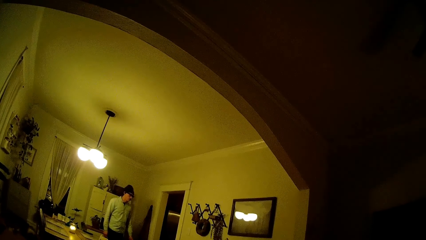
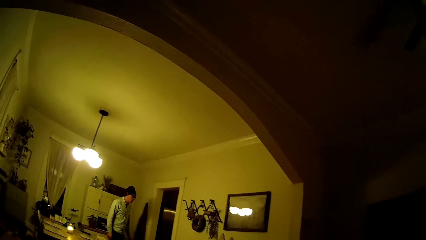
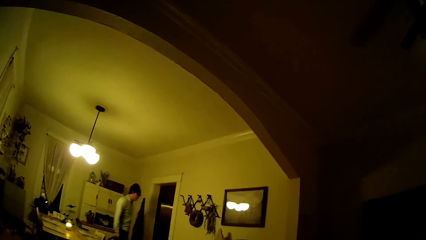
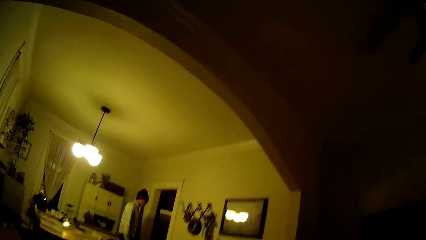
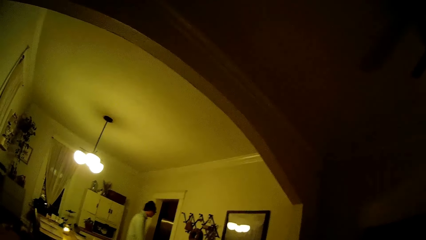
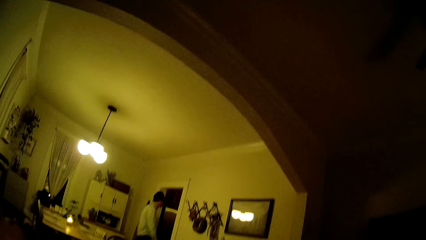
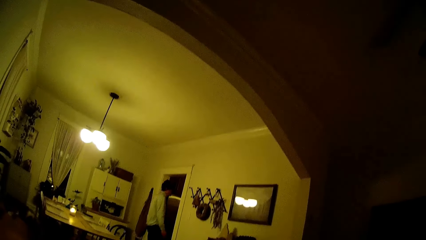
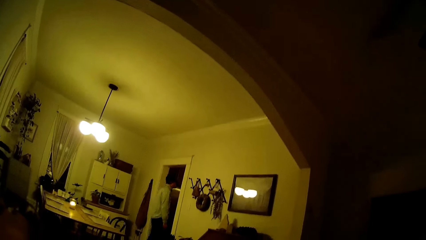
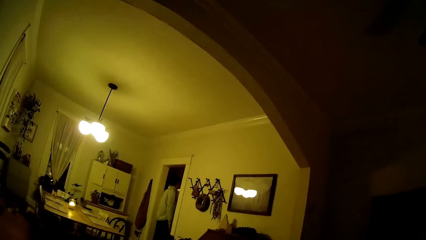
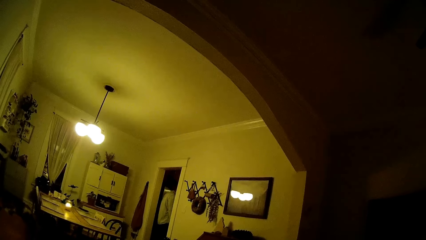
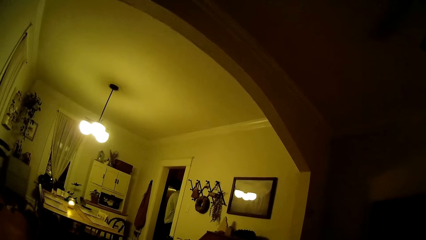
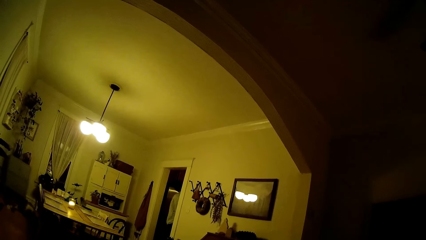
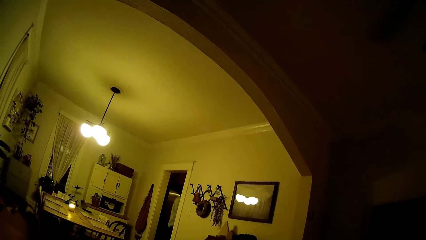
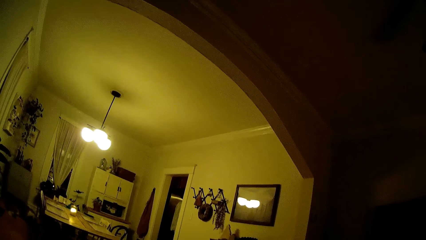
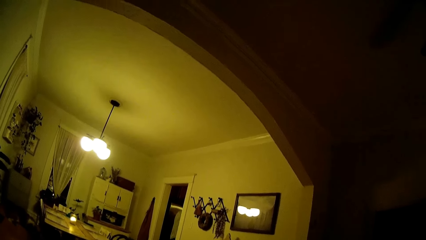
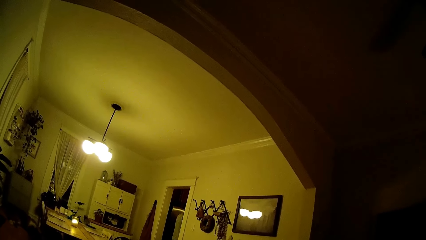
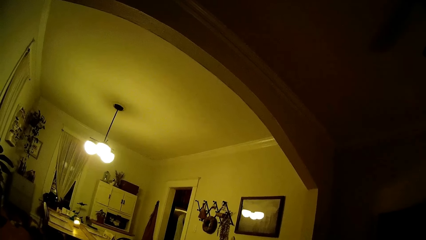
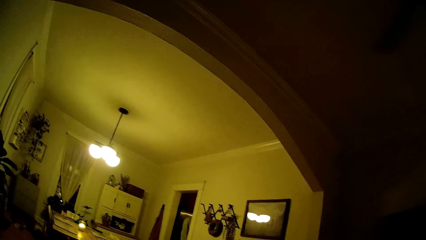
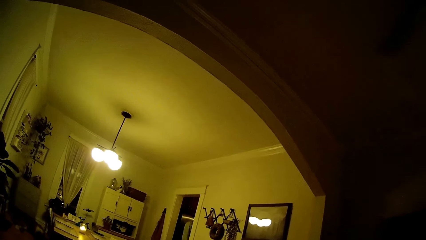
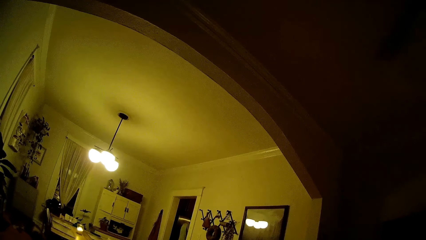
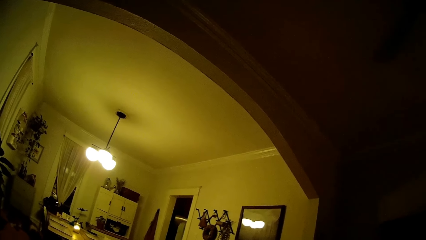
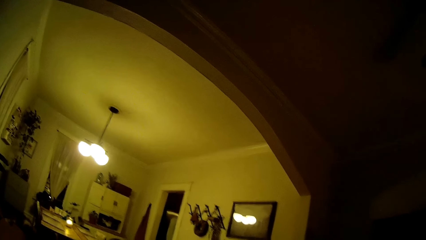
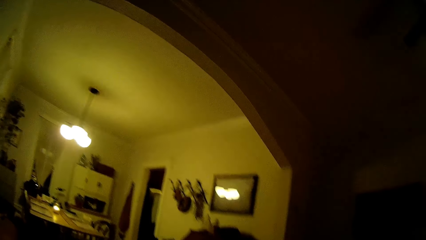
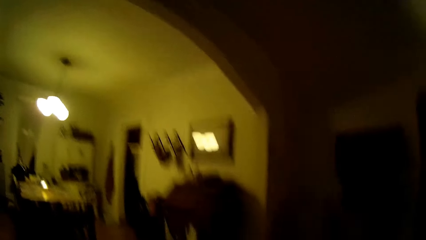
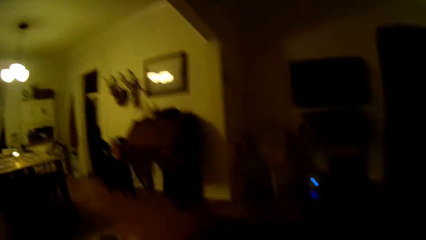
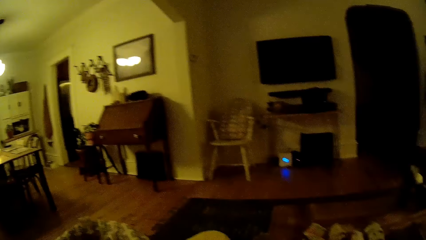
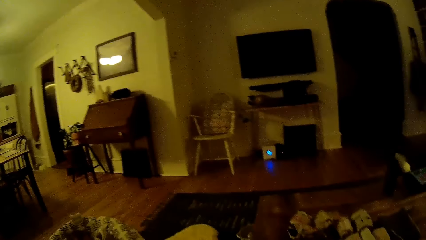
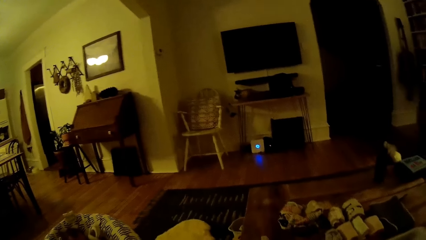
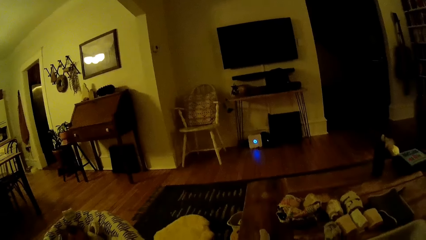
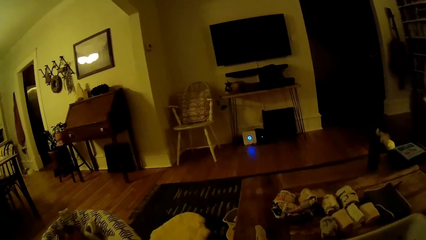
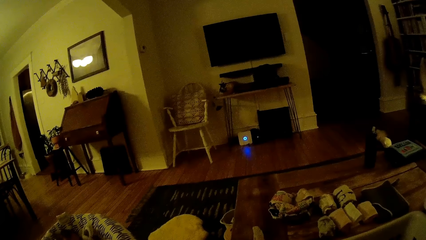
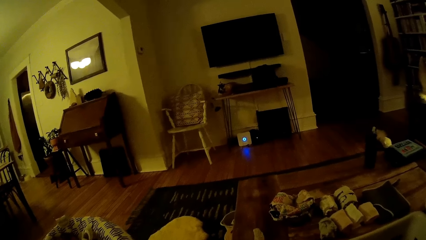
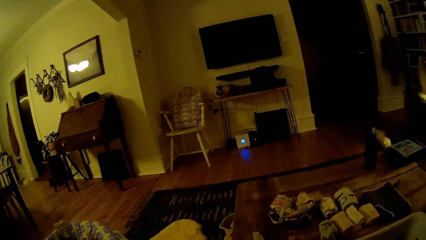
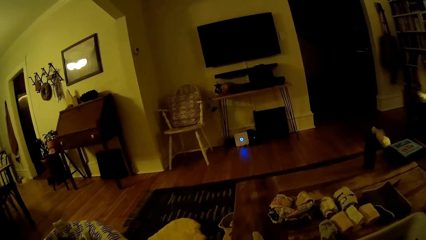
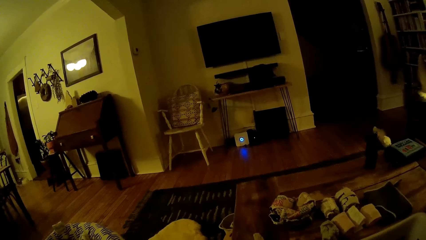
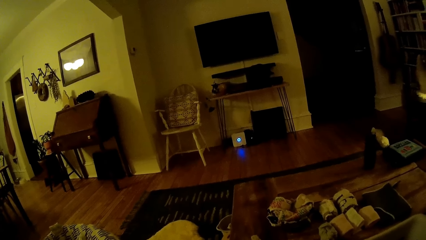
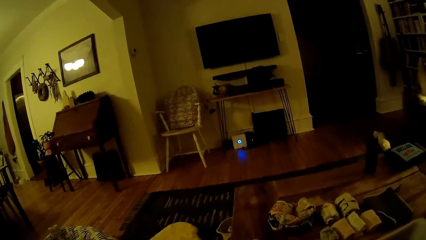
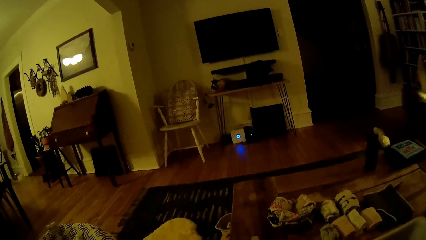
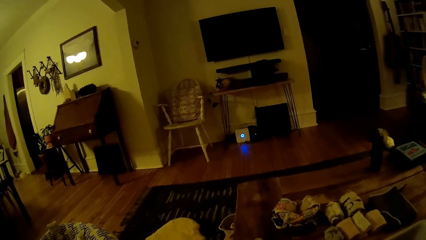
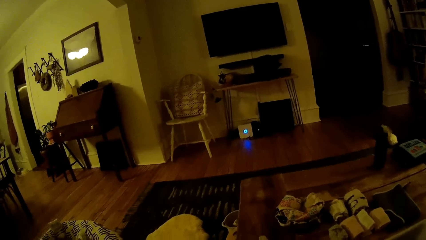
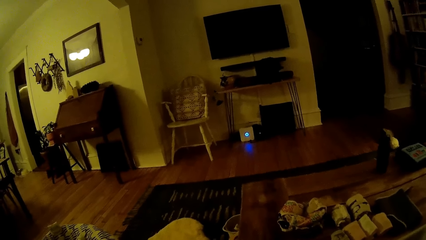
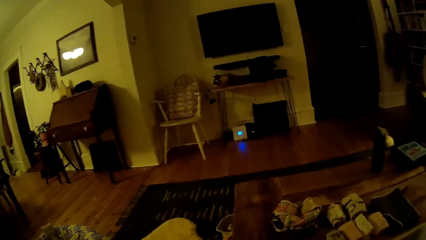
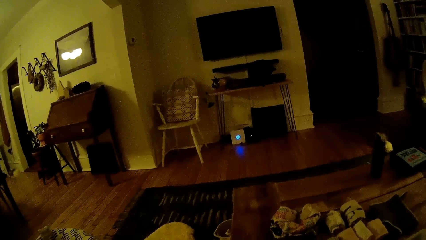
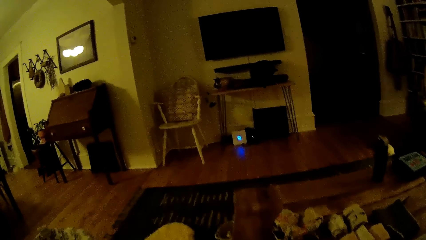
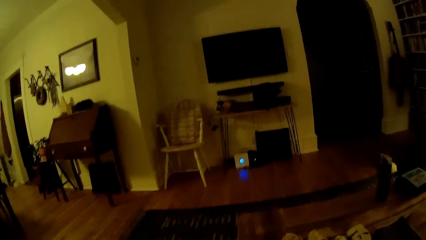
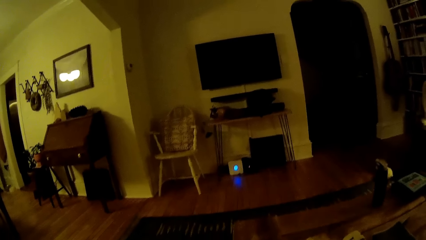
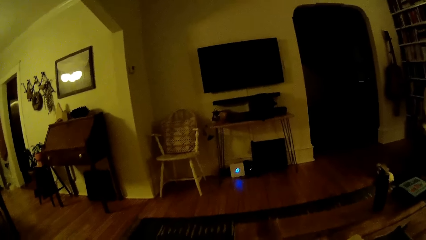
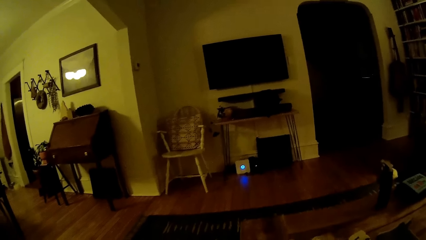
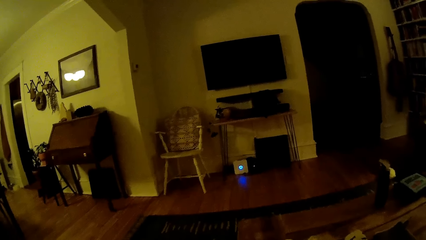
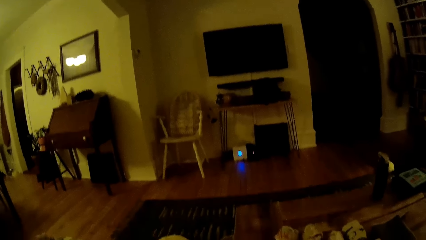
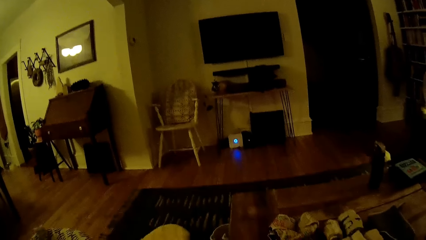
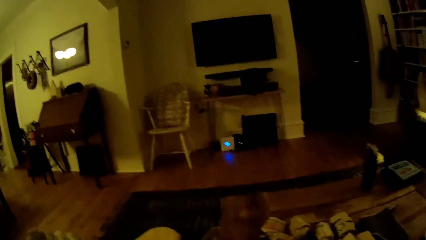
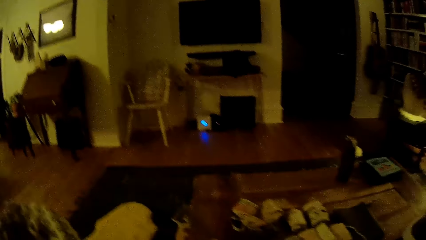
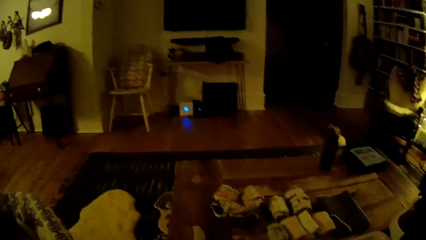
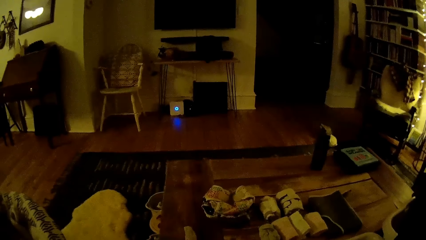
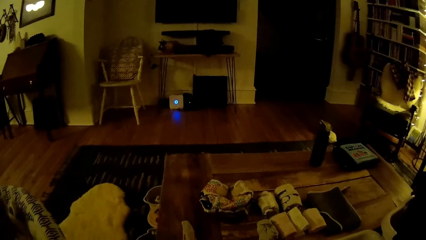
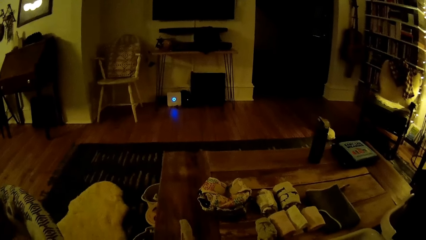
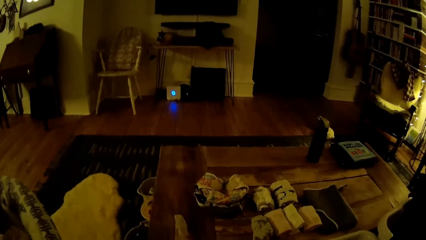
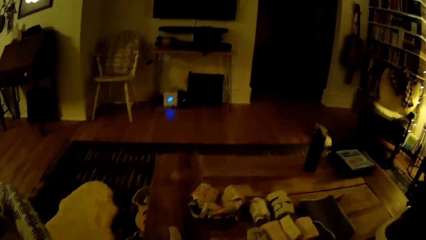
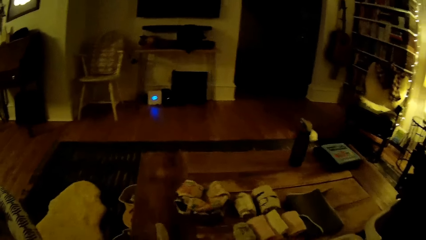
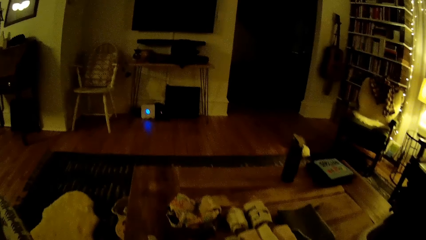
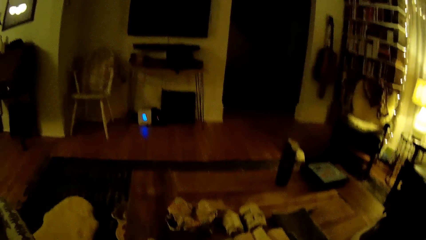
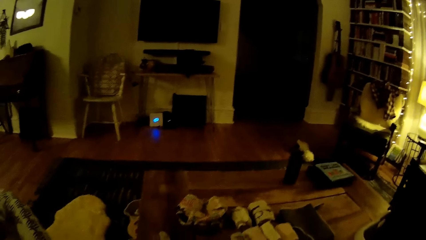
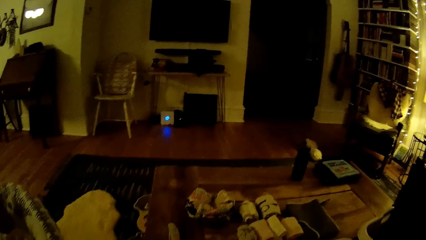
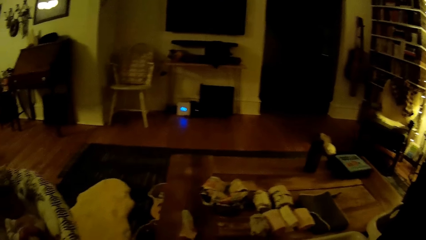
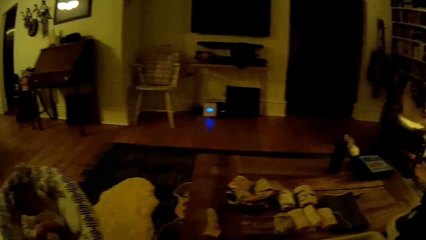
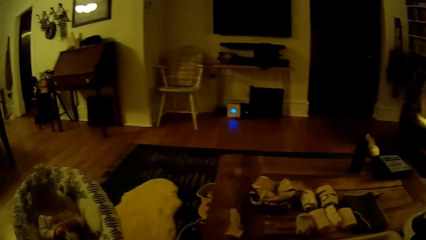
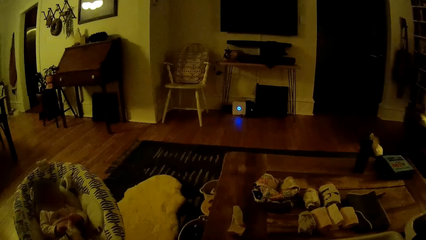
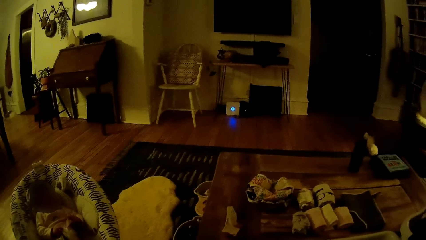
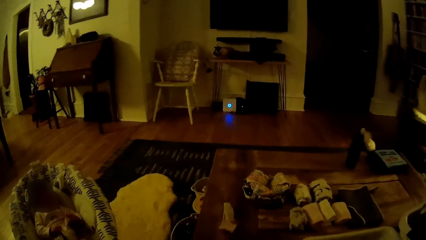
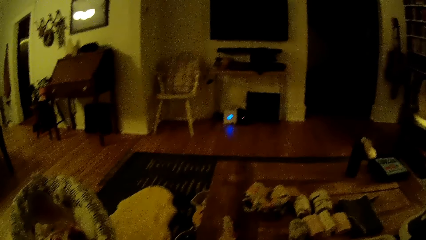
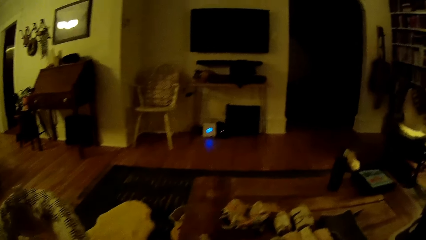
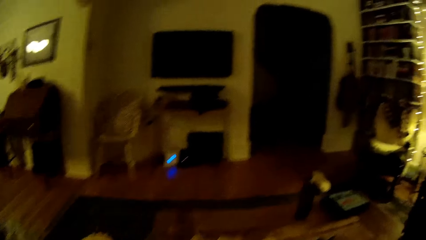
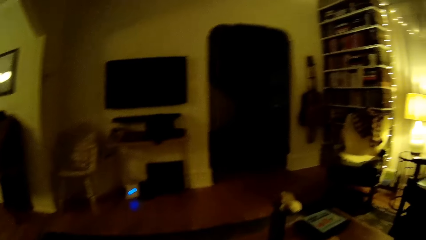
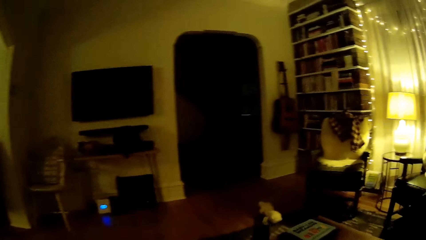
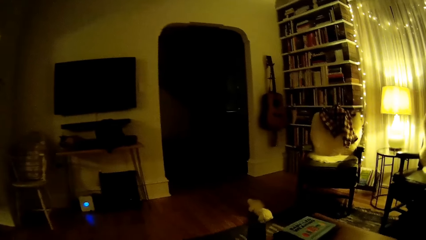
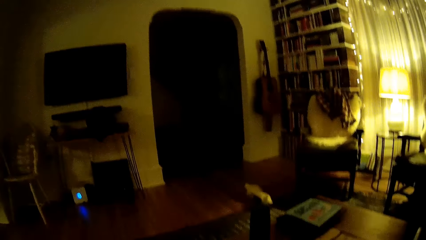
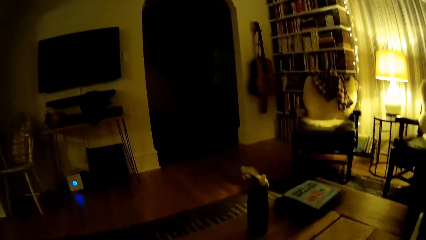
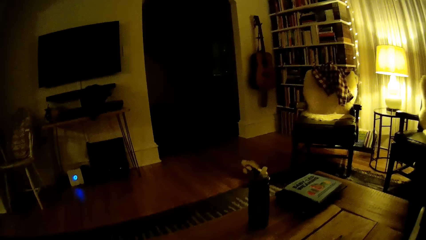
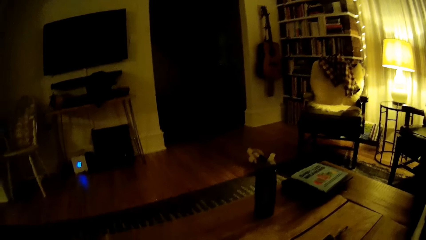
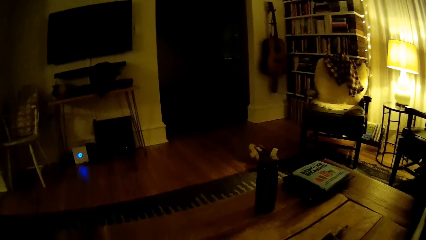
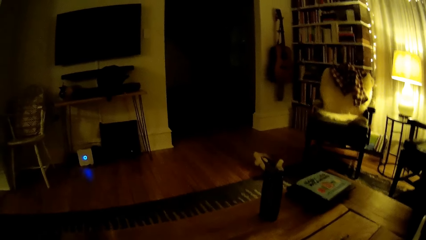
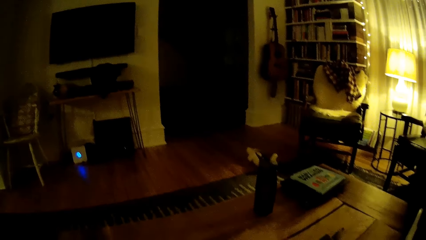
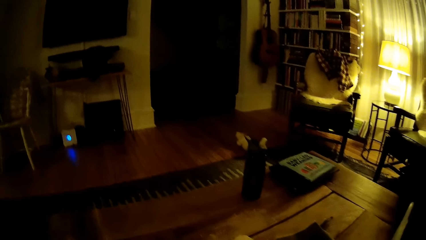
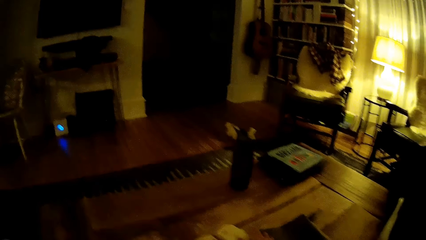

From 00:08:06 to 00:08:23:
The man walks away from the dining area. The camera wearer looks aside.
